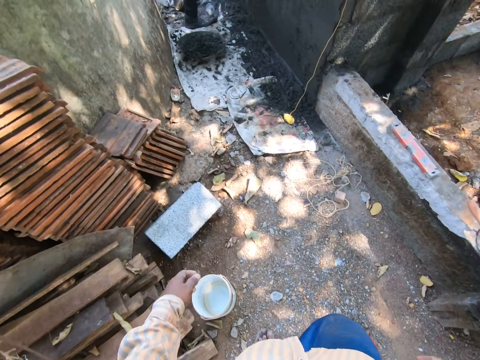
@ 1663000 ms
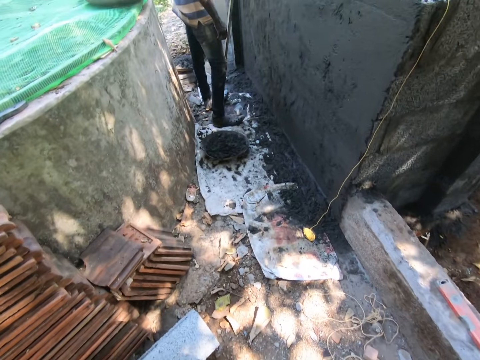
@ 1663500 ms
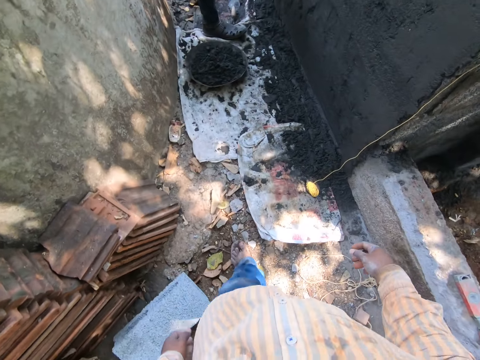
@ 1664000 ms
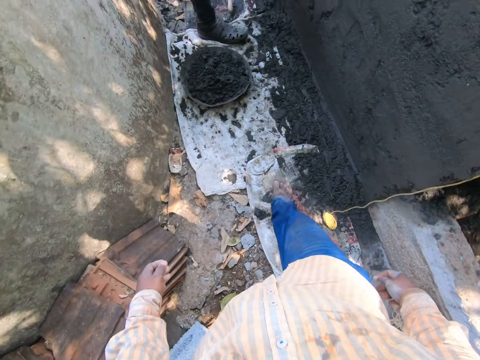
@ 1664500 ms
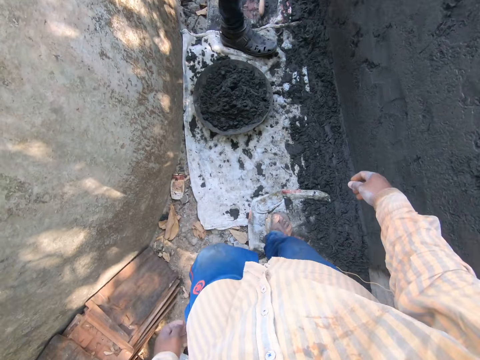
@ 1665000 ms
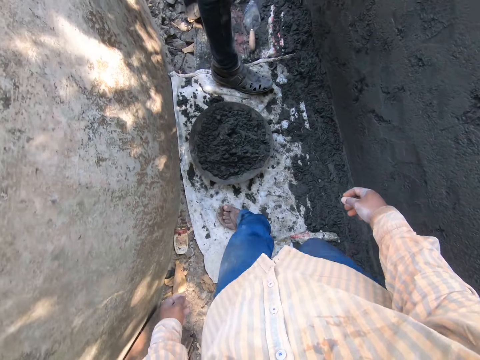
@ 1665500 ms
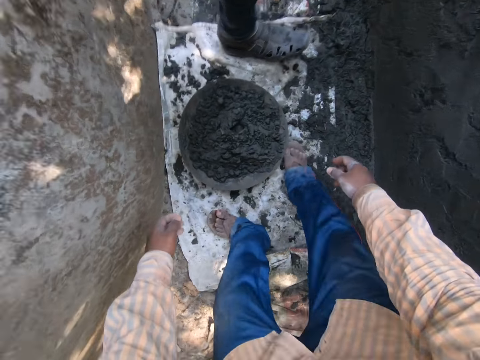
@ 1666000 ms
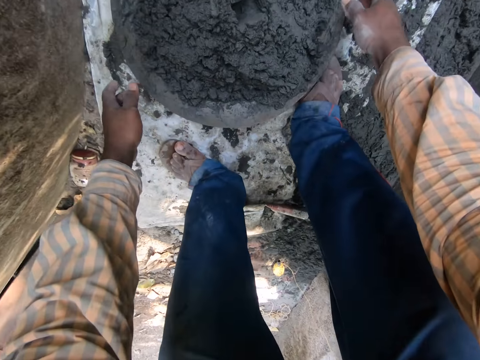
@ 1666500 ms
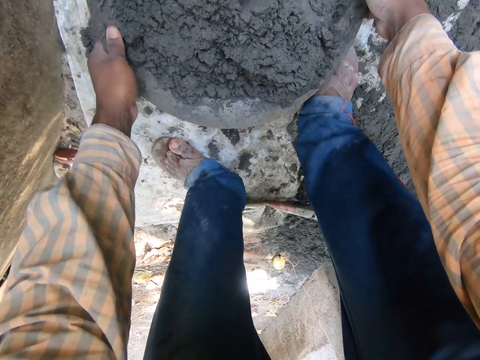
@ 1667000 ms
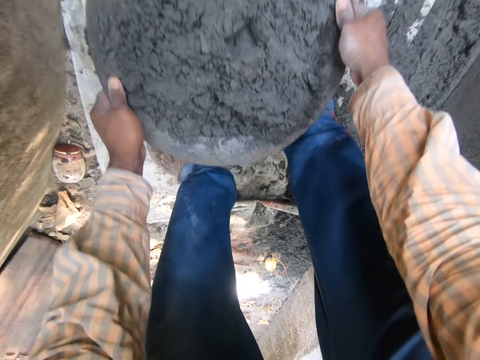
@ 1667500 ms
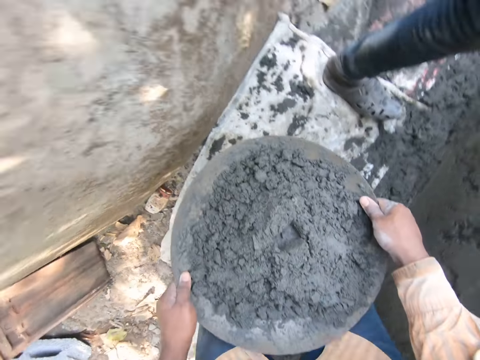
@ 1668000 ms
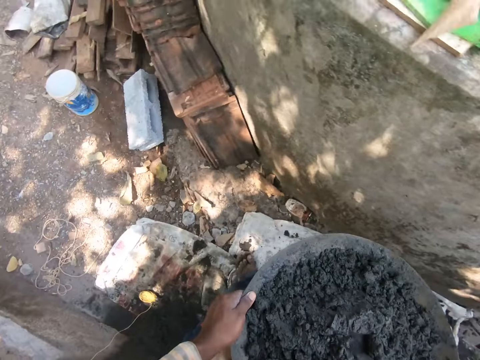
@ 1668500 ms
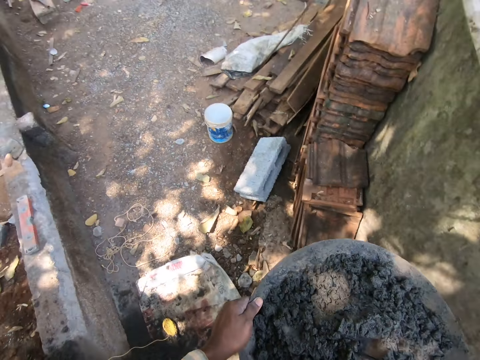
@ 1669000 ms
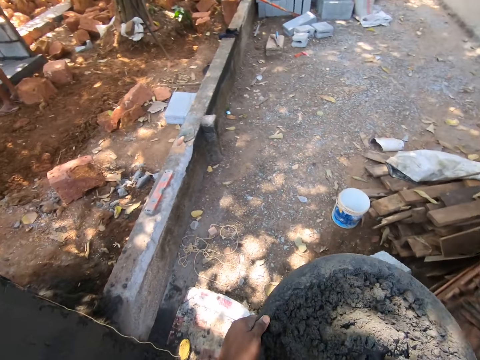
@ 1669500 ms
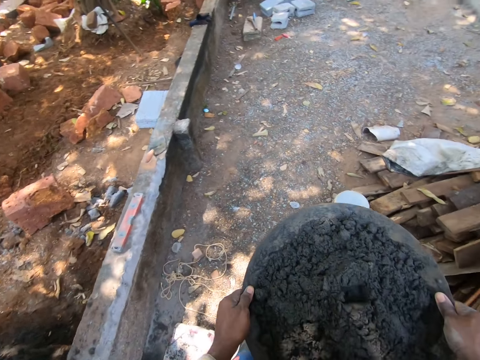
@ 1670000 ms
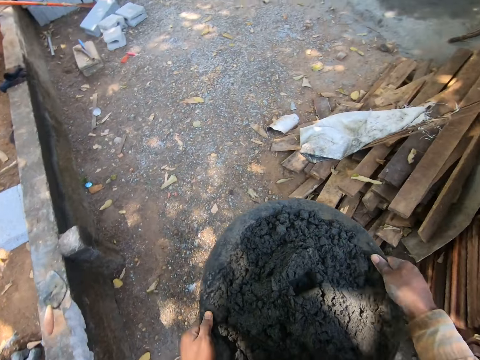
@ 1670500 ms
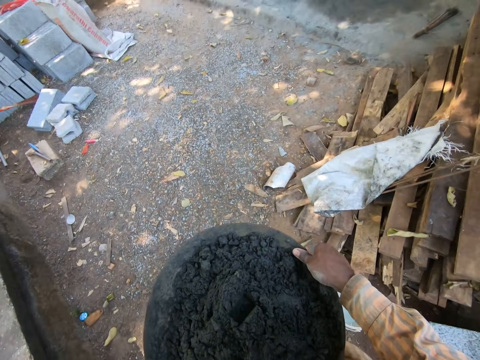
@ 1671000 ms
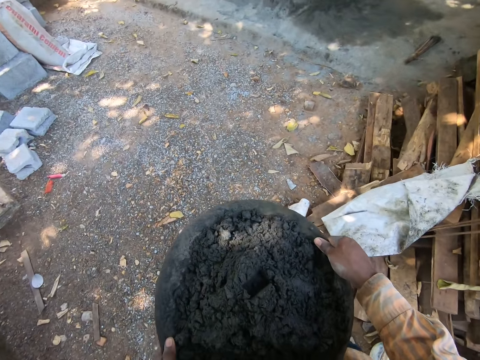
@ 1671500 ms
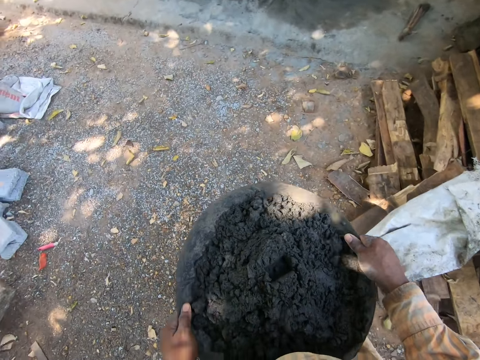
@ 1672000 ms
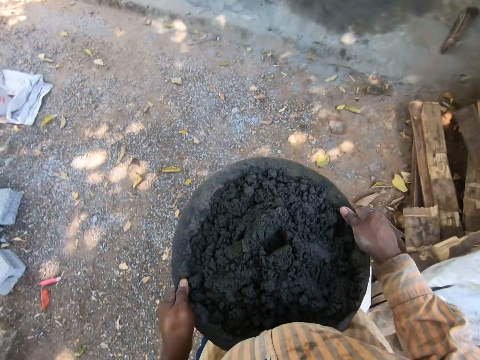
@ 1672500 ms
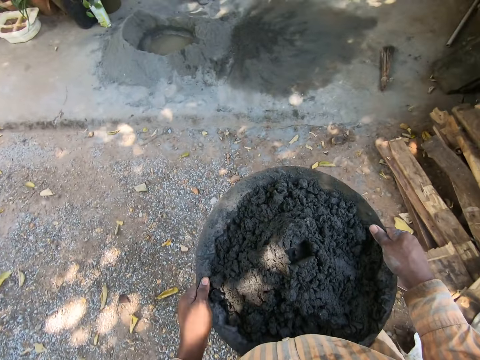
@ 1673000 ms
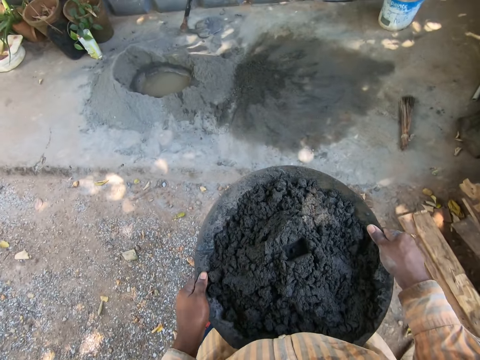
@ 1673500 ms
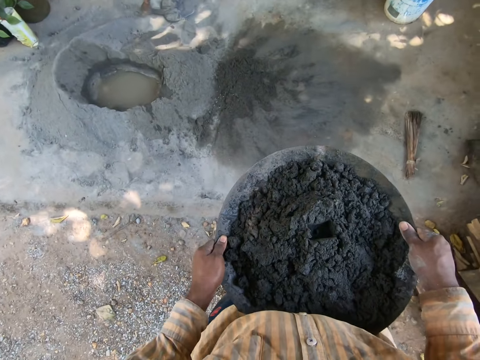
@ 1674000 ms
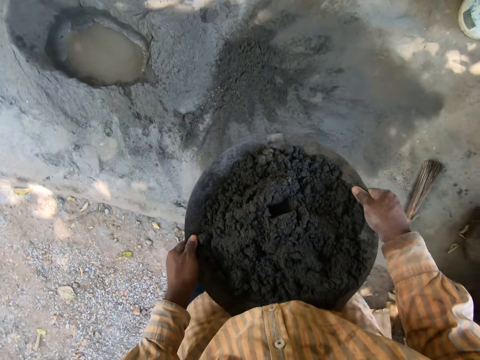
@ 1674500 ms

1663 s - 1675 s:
A man interacts with another man and a third man. The camera wearer carries a head pan of mortar from the ground with both hands. They walk in the compound.

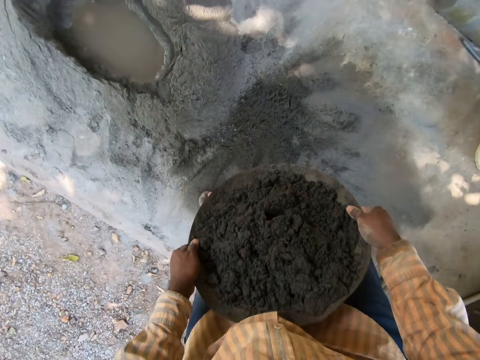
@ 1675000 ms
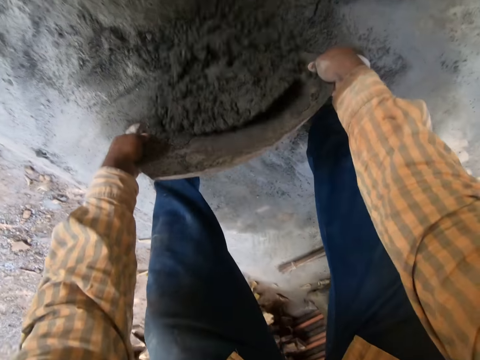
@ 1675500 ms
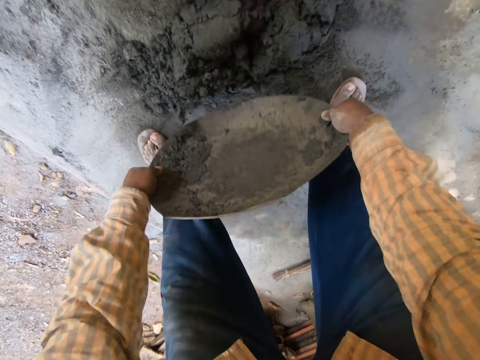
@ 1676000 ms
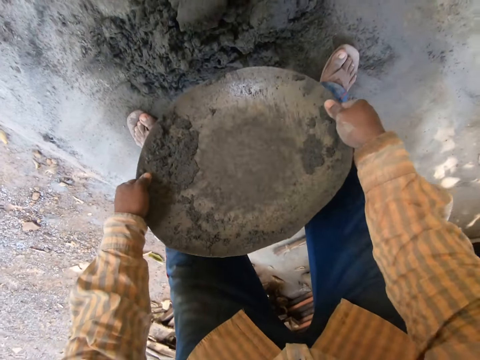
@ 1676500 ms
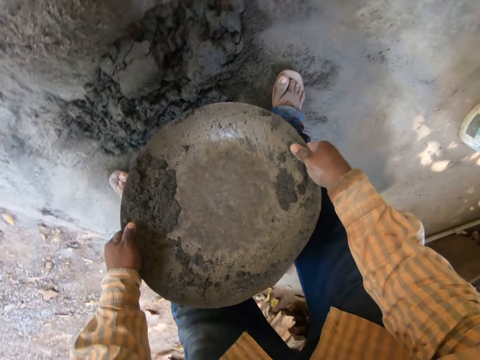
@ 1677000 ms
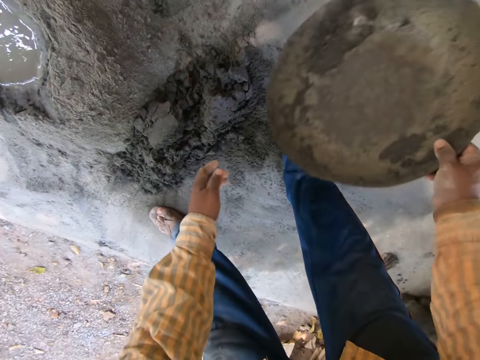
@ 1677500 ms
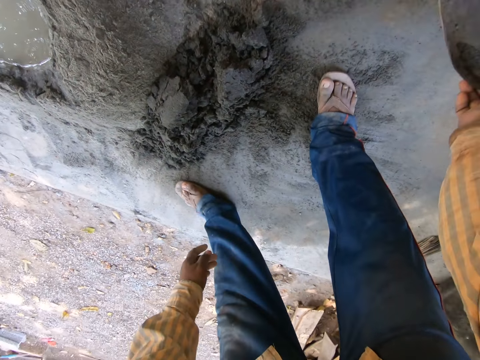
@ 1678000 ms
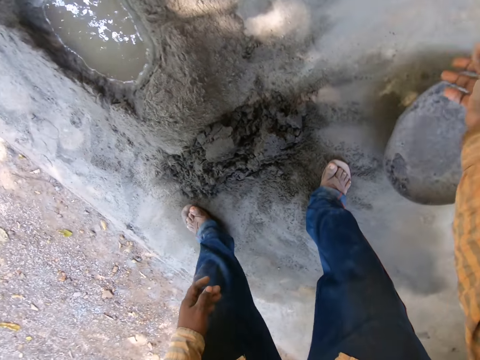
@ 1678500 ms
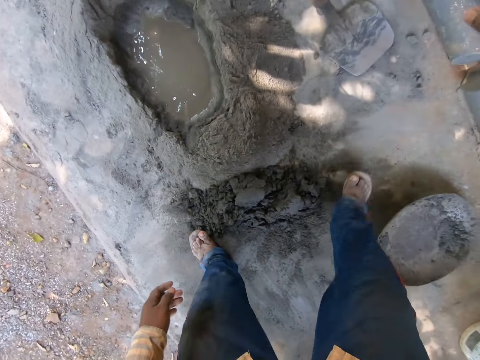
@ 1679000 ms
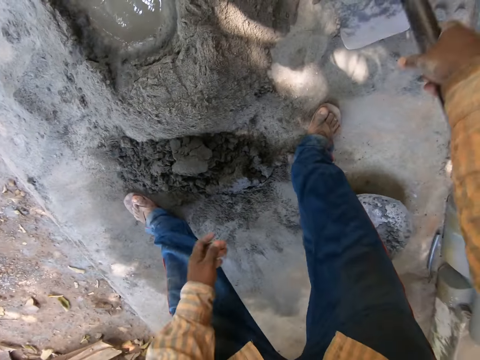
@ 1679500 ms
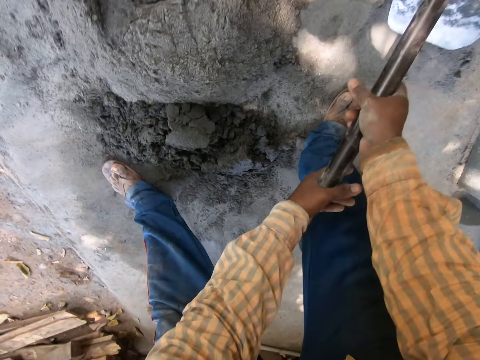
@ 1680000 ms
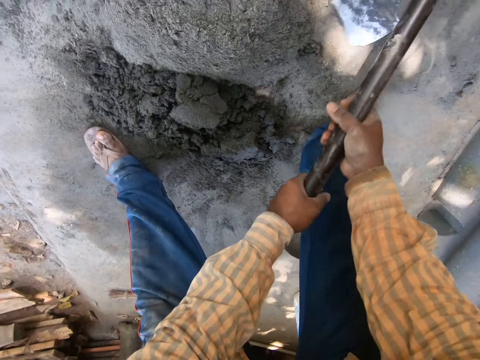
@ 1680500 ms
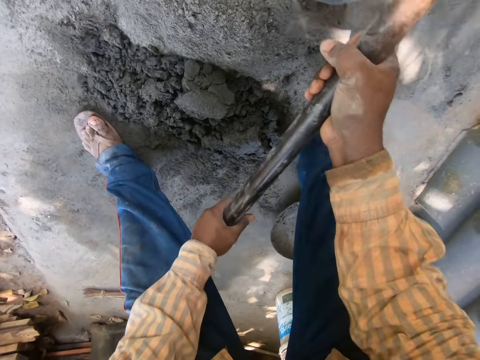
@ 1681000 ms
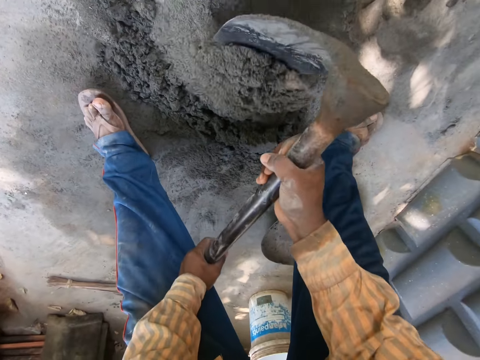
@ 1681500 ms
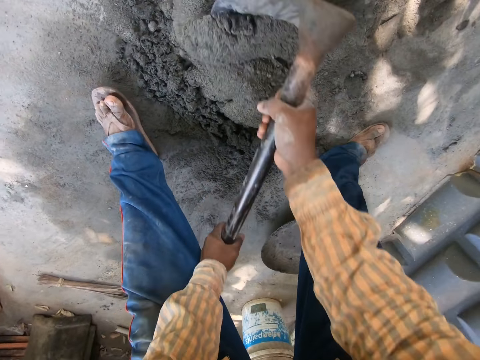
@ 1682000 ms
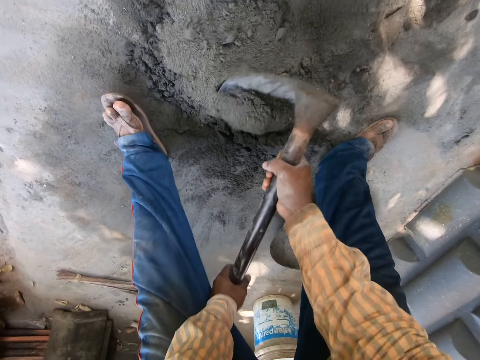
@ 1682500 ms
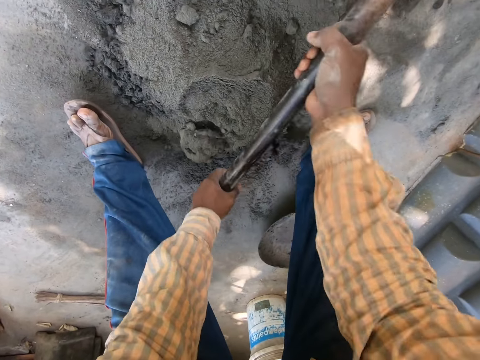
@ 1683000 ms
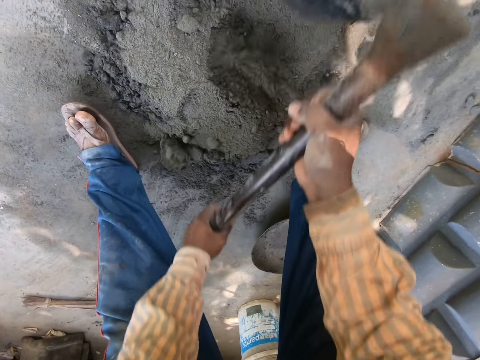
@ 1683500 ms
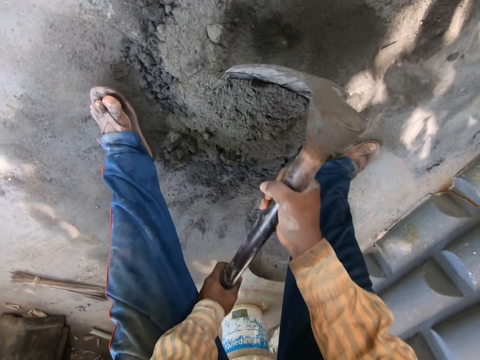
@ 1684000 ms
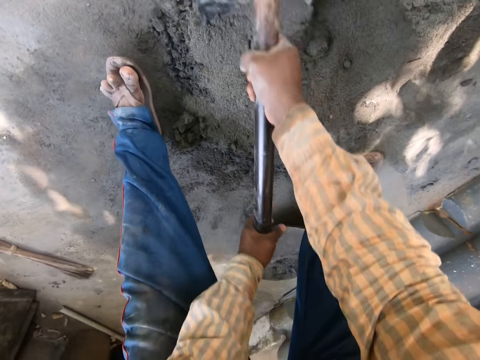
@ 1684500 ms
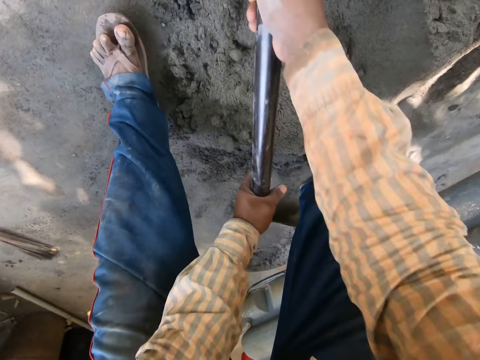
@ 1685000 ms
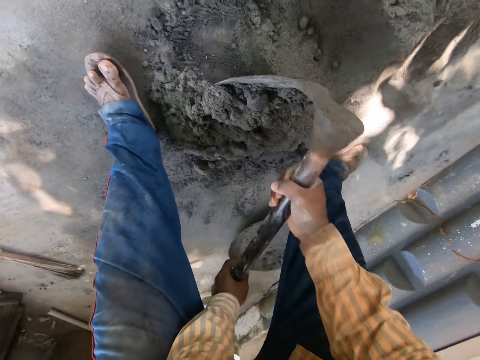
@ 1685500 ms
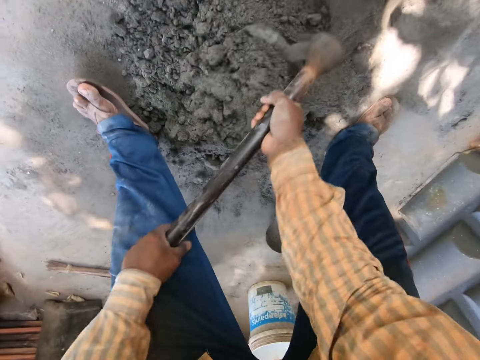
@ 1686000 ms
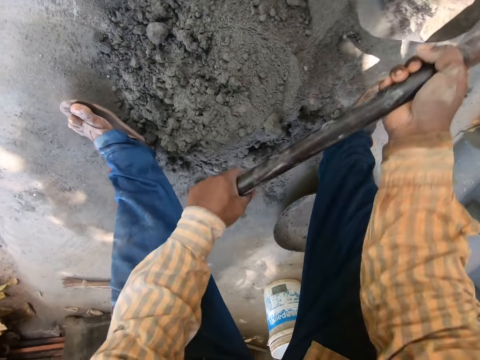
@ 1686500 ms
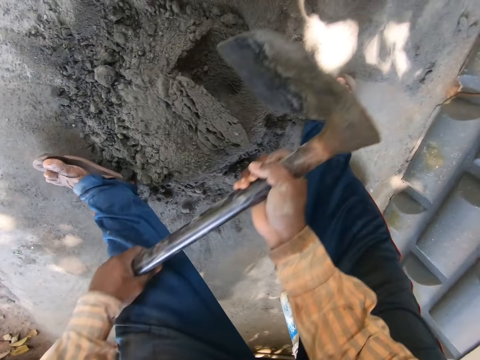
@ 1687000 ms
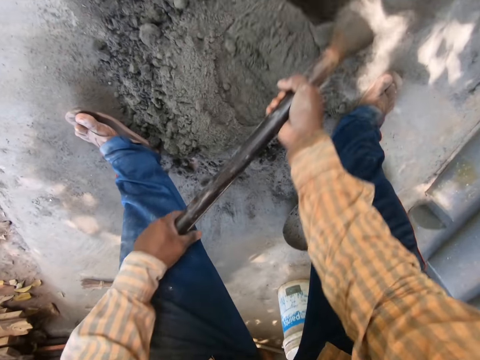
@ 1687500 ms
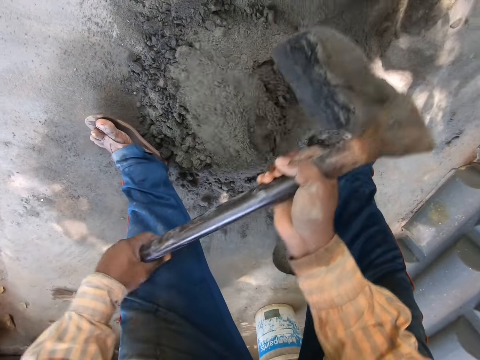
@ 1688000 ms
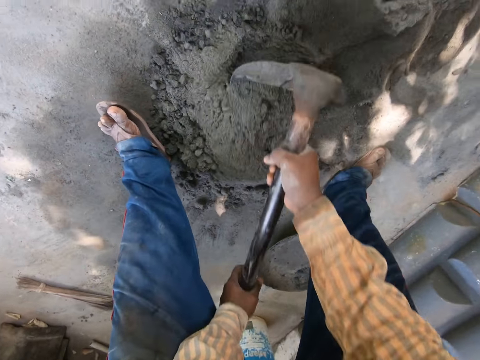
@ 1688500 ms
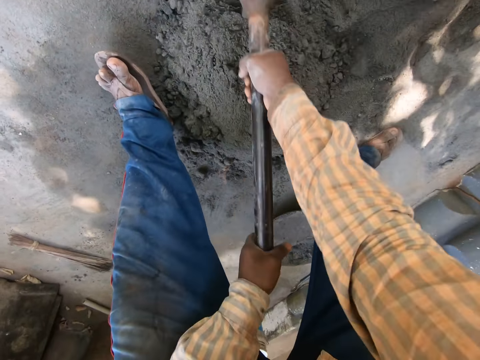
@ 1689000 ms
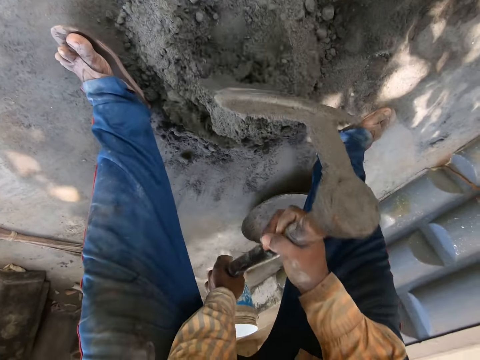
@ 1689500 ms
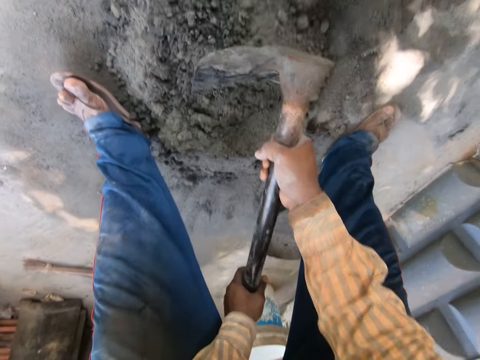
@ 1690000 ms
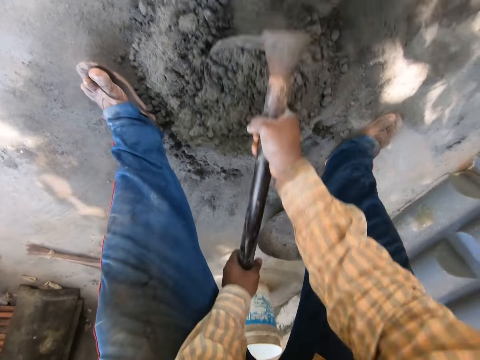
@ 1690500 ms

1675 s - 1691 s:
The camera wearer pours the mortar from the head pan on the floor with both hands. He holds the head pan with his right hand and places the head pan on the floor with his right hand. He holds a hoe on the floor with his right hand. He holds the hoe on the floor with both hands. He picks the hoe from the floor with both hands. He mixes the mortar on the floor with the hoe in both hands. He mixes the cement.
